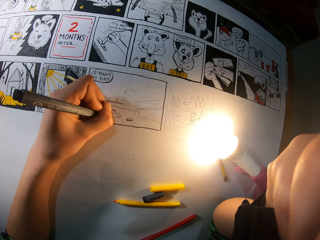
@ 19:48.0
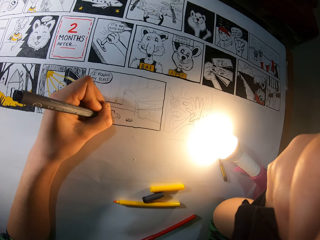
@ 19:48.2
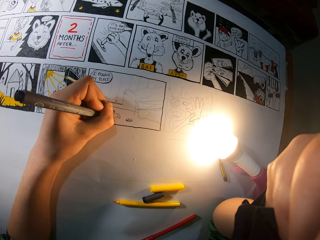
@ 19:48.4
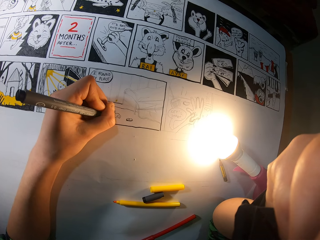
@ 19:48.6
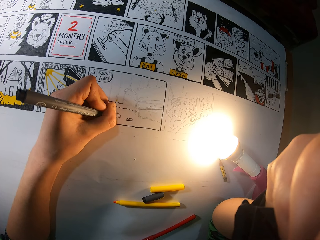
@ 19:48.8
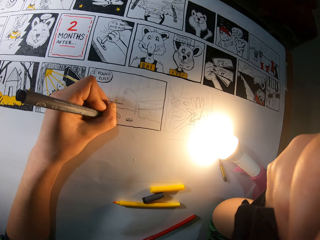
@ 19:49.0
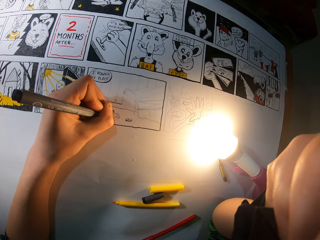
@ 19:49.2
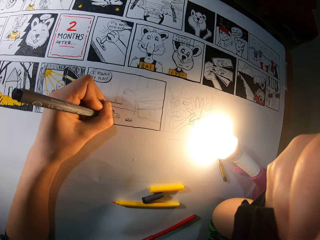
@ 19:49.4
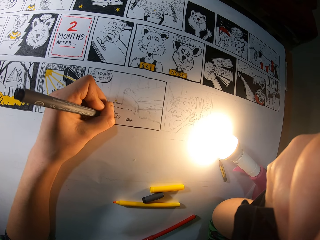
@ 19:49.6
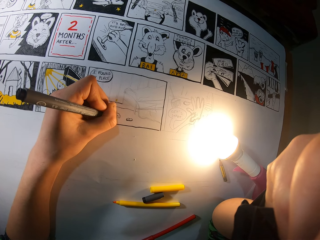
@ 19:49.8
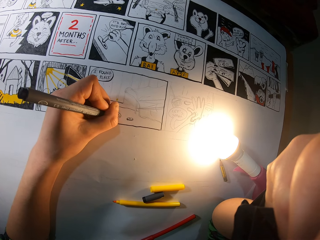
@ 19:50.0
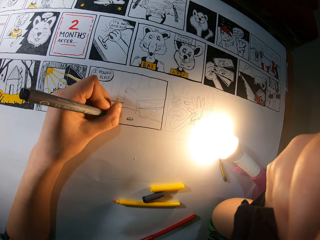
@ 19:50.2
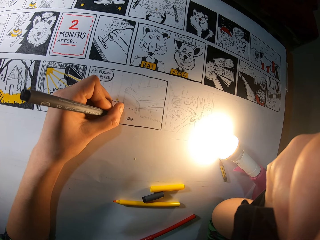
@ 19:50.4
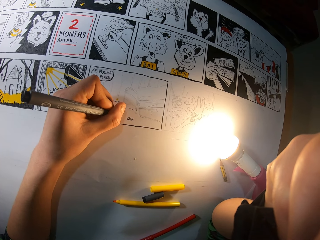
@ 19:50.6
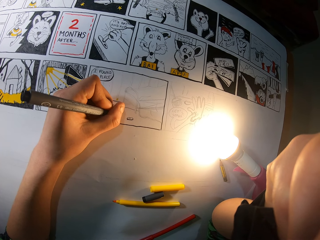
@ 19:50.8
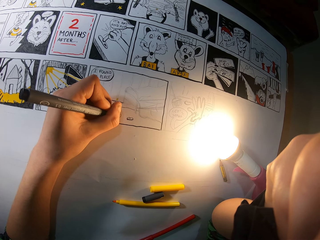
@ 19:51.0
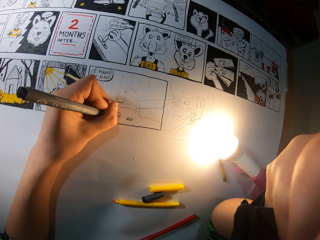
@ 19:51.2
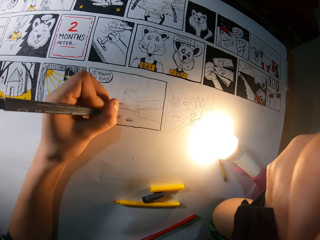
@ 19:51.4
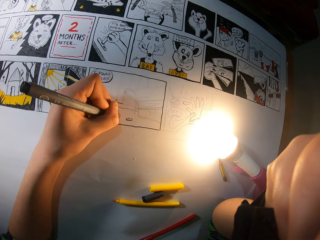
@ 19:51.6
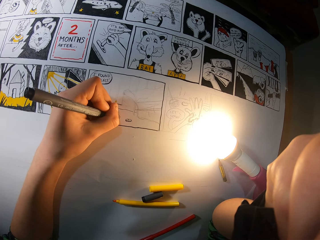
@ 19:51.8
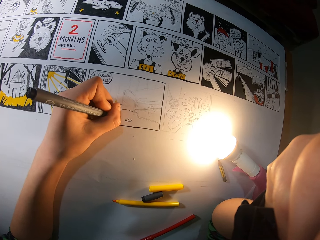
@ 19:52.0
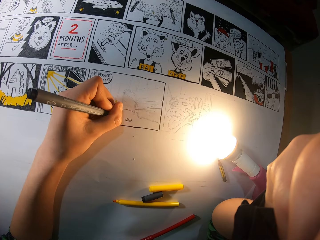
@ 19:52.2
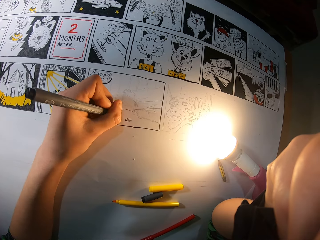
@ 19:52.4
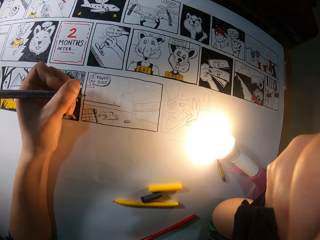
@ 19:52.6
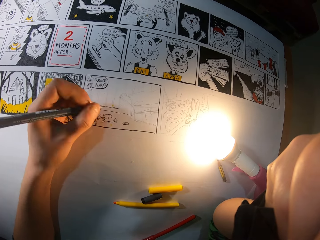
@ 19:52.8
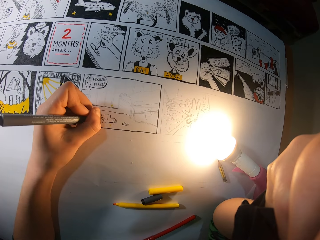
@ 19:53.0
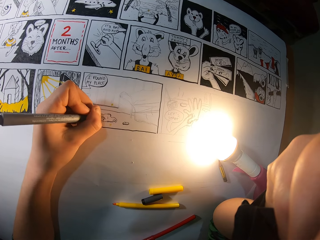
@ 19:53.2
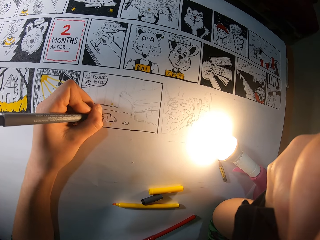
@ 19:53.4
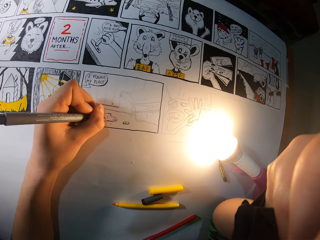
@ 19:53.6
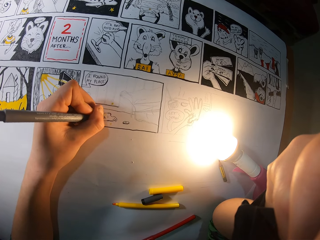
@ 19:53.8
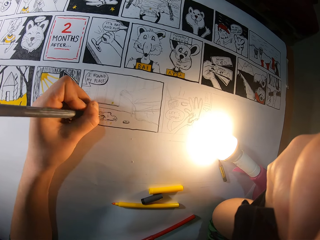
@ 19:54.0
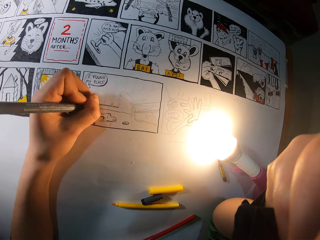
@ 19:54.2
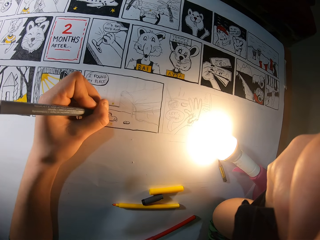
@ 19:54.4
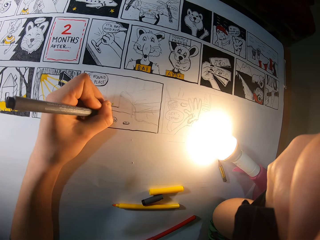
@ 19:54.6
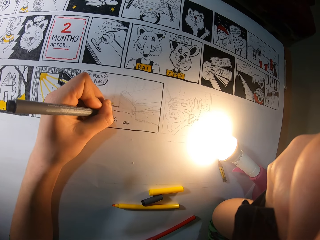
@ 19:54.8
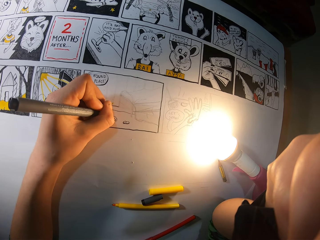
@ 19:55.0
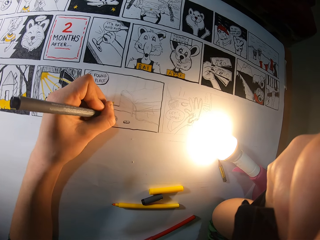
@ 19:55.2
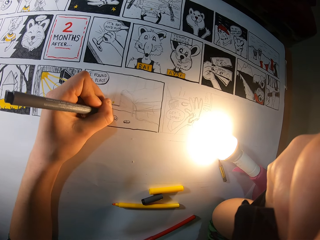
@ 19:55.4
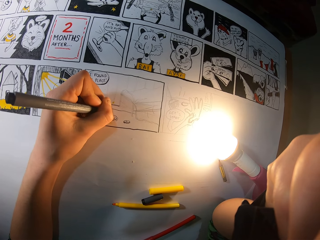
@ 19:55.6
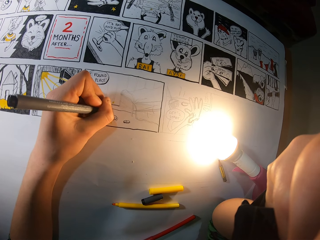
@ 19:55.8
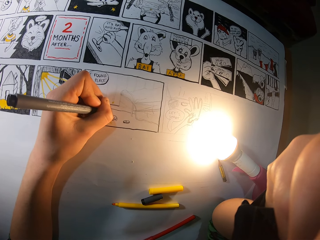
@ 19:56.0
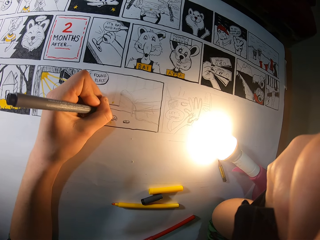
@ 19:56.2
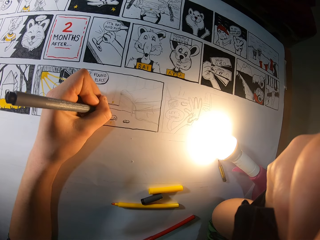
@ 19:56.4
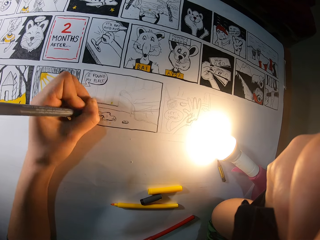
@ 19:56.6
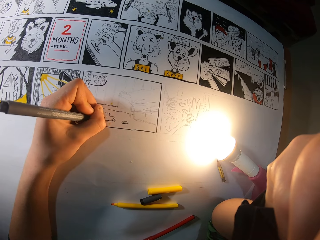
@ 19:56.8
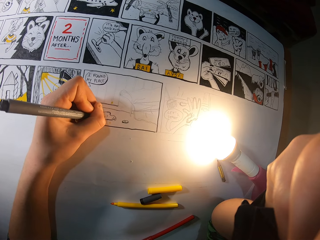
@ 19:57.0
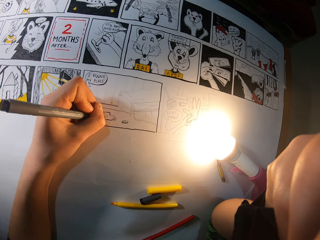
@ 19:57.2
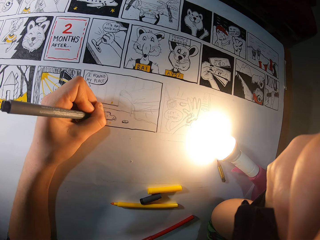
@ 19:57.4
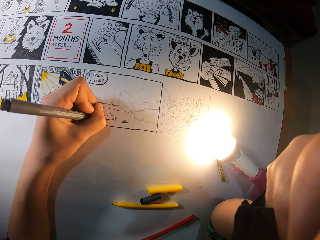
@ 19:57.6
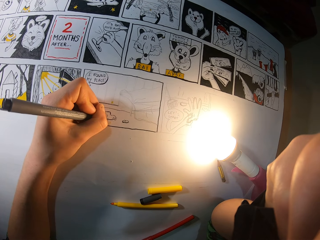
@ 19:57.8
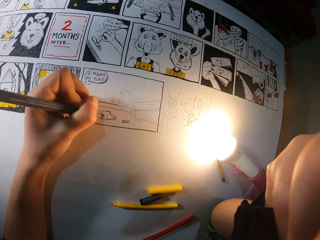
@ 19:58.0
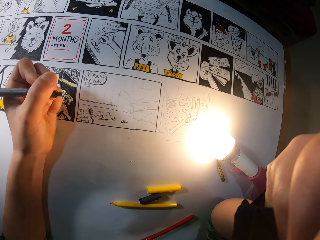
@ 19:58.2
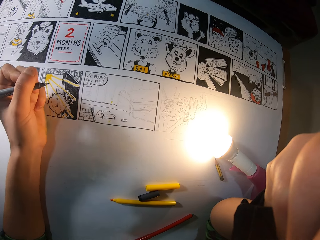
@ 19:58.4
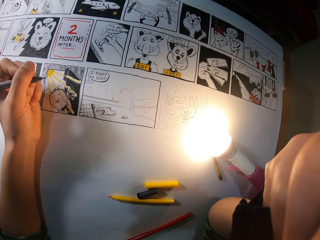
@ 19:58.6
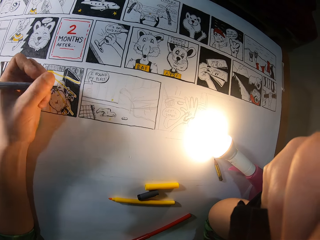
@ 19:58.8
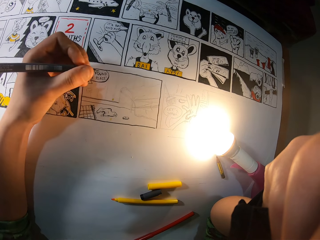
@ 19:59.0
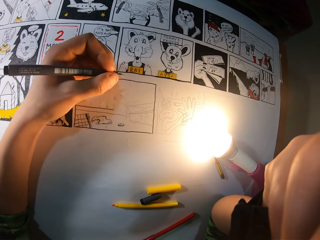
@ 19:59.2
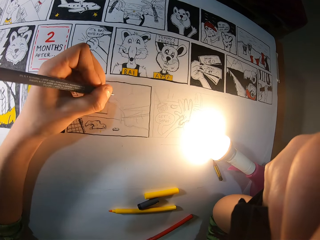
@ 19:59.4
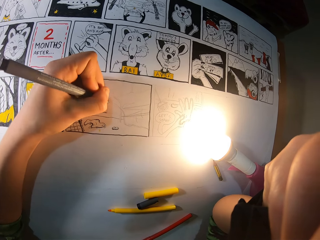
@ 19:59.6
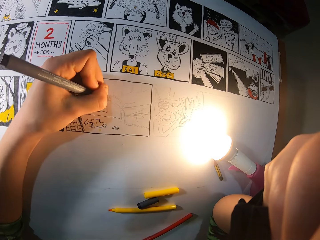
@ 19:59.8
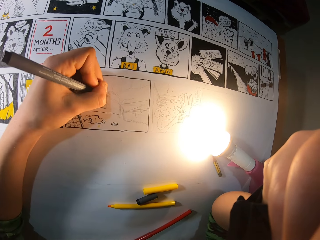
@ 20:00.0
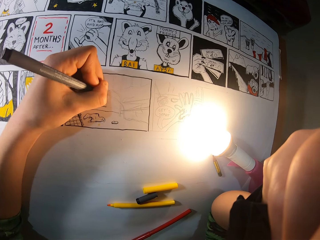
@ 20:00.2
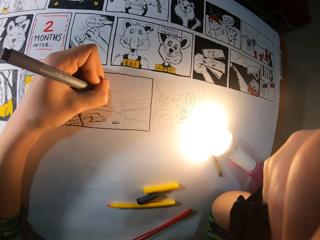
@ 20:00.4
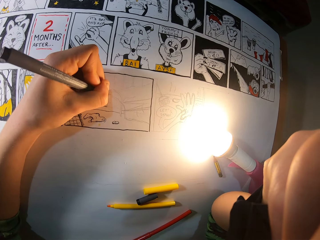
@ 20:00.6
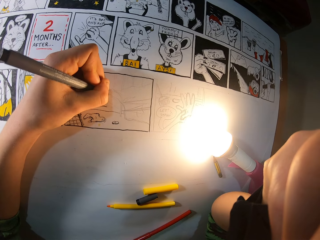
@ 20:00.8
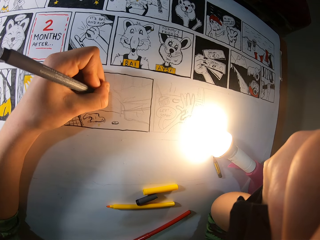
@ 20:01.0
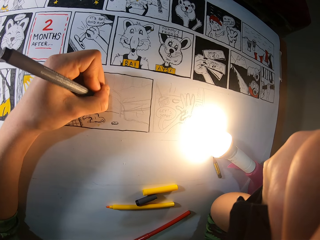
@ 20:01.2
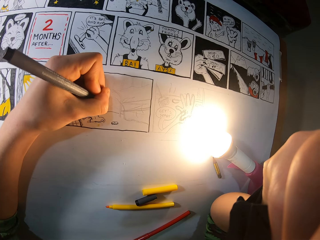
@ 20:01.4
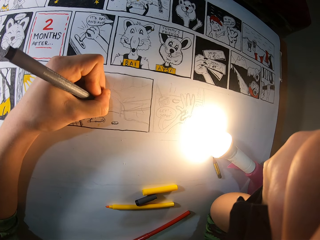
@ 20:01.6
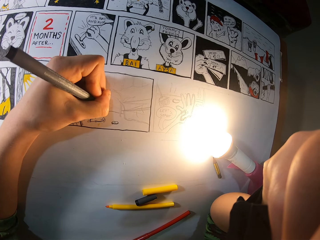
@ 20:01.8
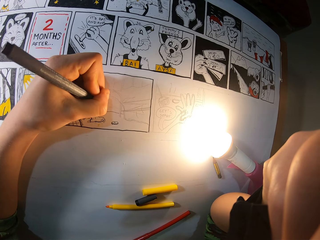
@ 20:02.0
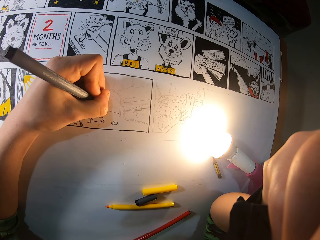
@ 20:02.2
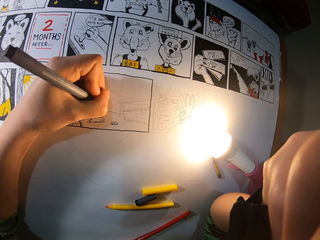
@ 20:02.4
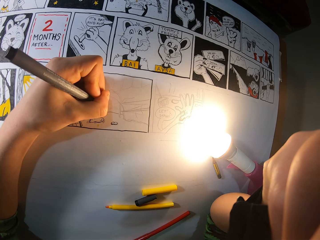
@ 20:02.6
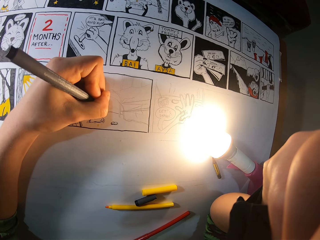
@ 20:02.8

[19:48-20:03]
The camera wearer draws on the sketch with a drawing pen. They draw on the sketch repeatedly. They lift up the drawing pen. They draw on the sketch with the drawing pen.

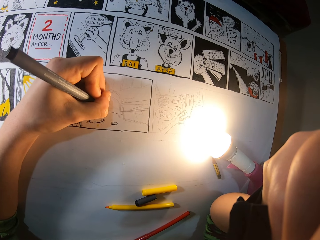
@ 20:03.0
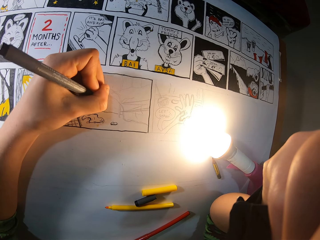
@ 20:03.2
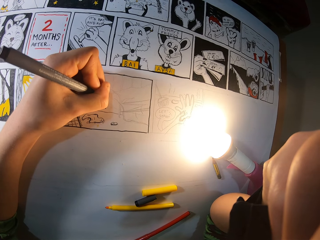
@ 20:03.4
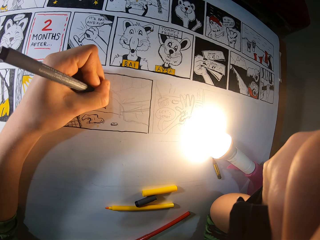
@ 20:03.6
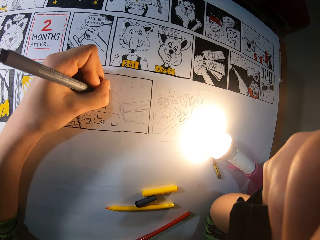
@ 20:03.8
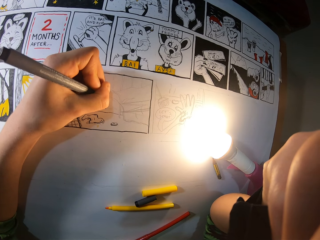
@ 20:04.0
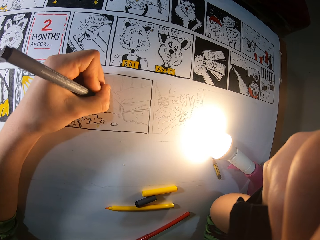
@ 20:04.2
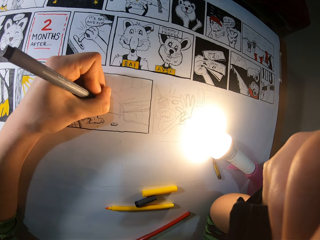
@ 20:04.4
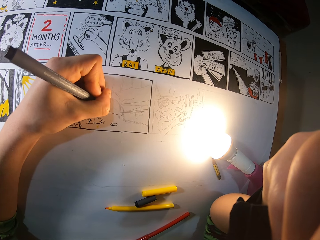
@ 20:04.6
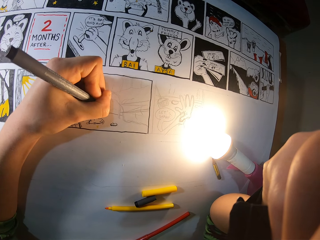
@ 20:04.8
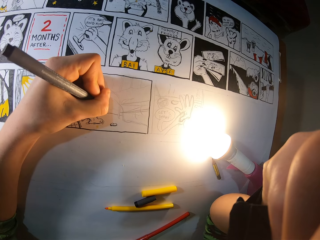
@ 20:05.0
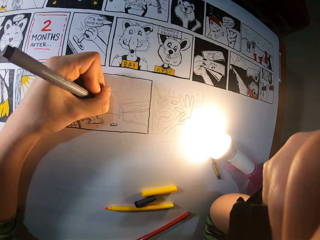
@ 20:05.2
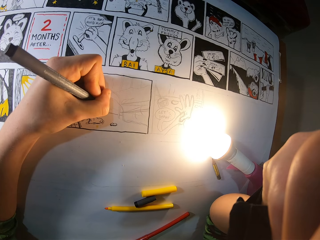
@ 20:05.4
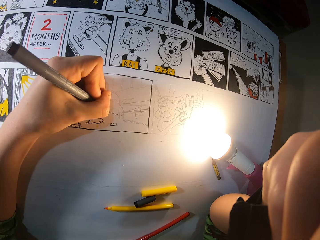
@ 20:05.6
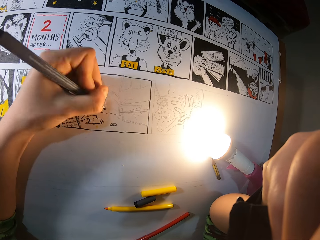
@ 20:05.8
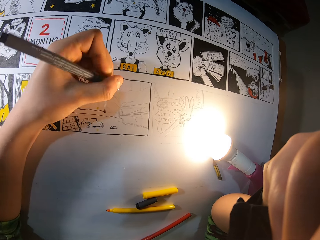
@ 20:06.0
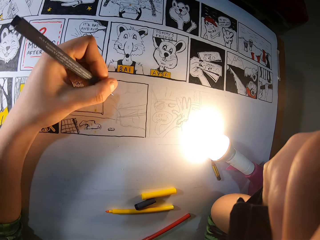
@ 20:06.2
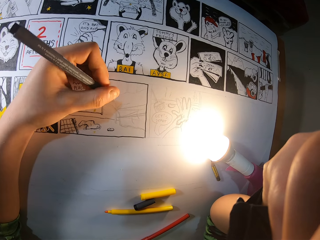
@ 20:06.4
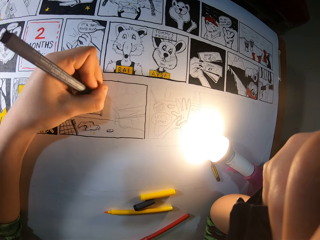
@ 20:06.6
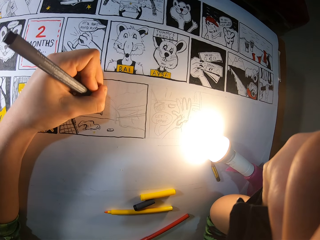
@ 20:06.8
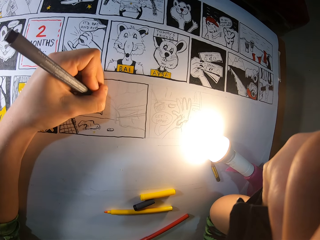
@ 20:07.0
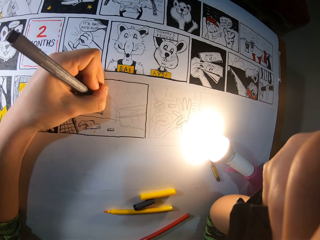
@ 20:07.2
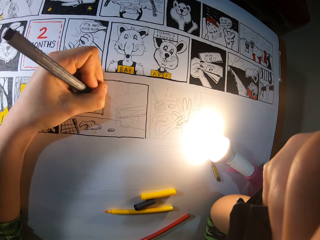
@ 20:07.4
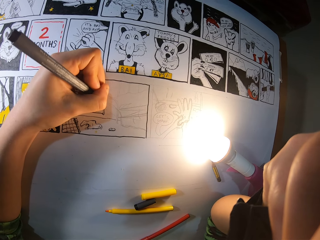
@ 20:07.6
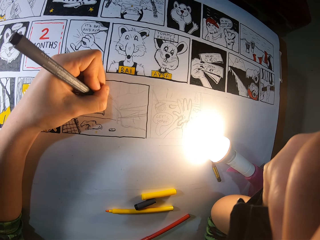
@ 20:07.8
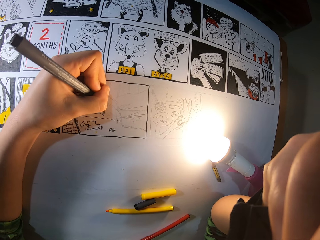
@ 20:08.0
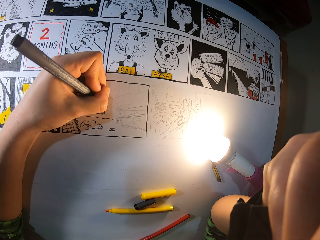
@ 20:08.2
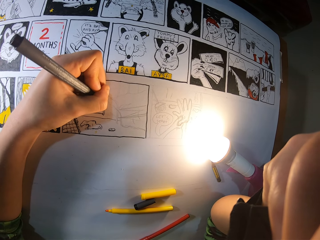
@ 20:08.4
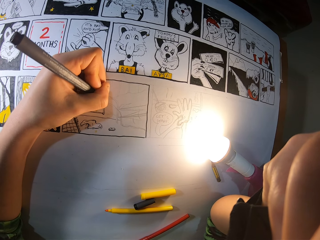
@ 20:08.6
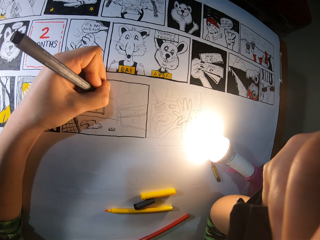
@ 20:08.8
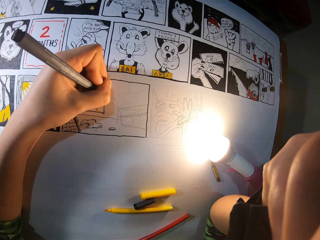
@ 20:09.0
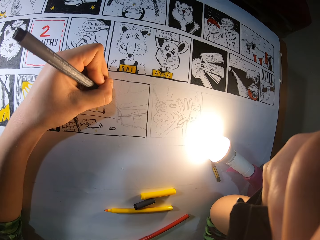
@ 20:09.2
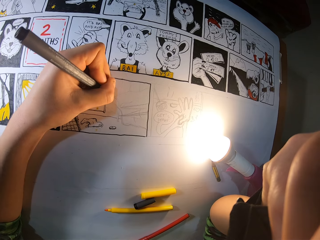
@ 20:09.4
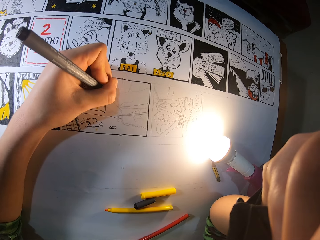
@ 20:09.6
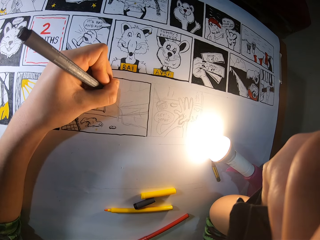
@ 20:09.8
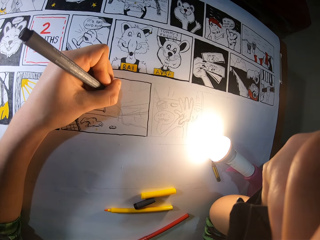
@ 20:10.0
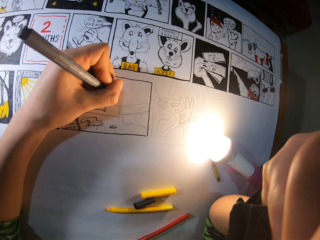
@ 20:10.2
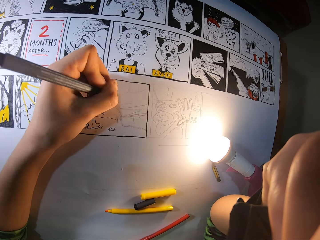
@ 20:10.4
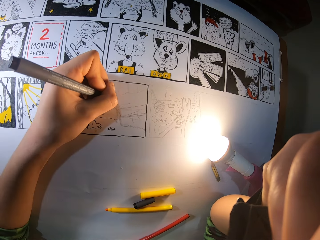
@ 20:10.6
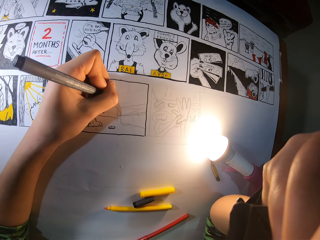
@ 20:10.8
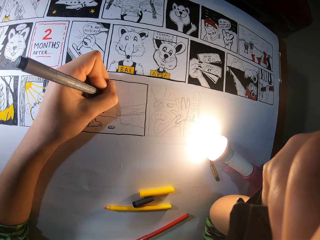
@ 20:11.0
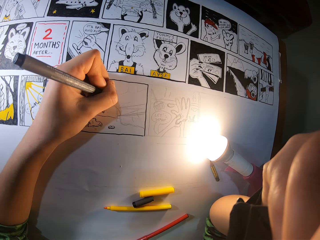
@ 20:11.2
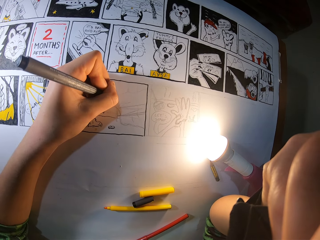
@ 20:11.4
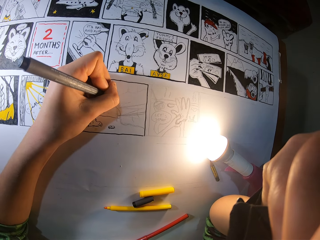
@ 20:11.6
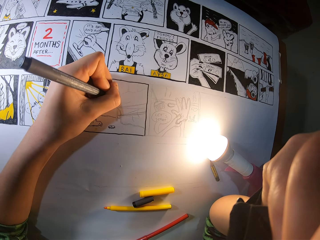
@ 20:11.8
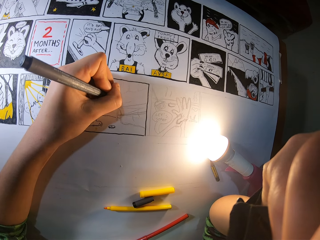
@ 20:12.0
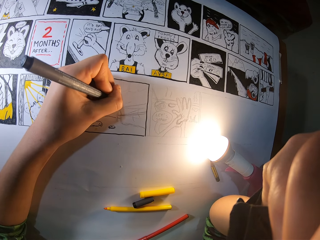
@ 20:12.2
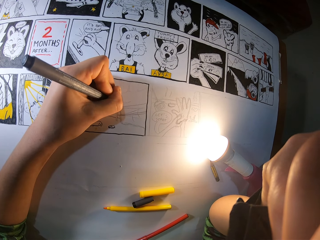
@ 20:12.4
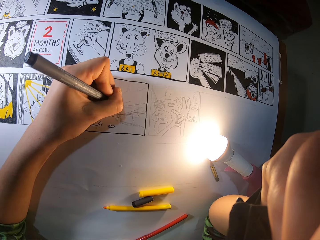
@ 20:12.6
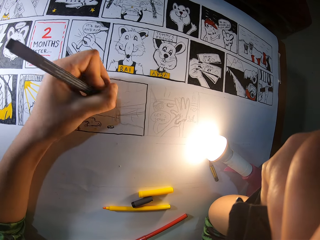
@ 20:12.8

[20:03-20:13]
The camera wearer draws on the sketch with a drawing pen. They draw on the sketch repeatedly.
